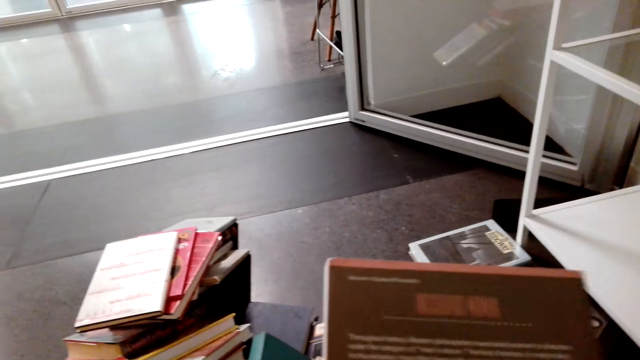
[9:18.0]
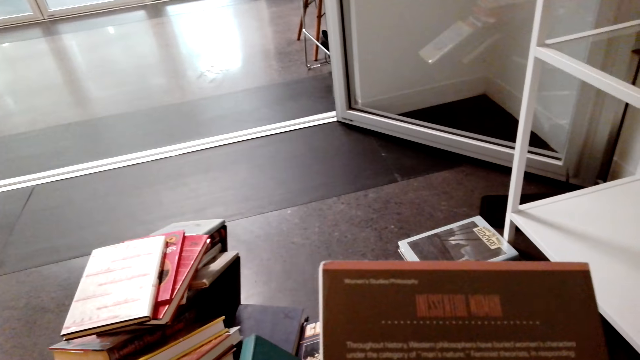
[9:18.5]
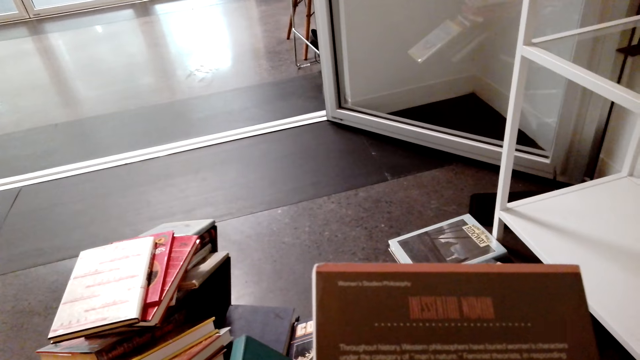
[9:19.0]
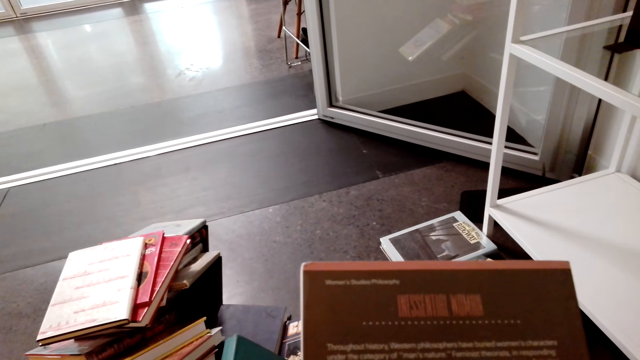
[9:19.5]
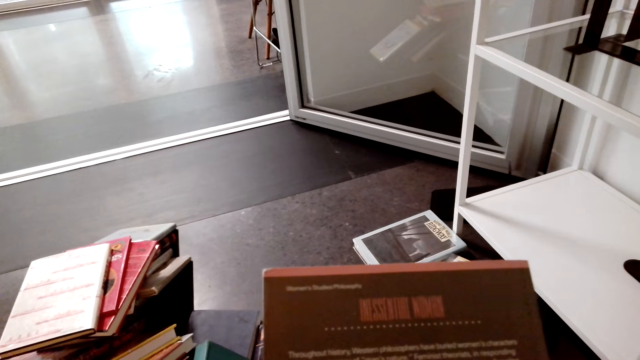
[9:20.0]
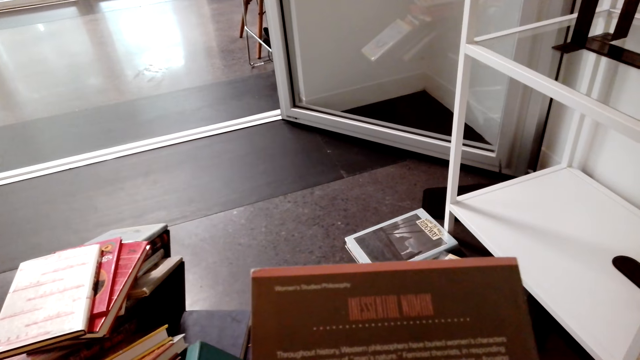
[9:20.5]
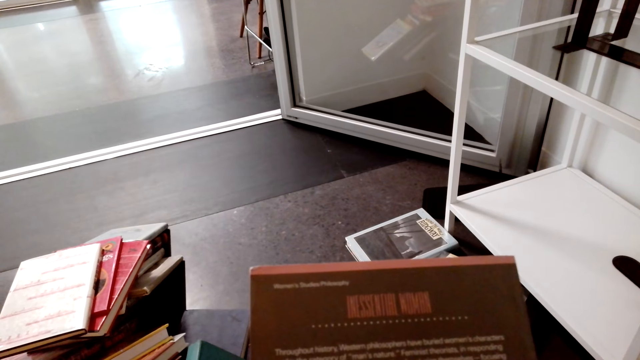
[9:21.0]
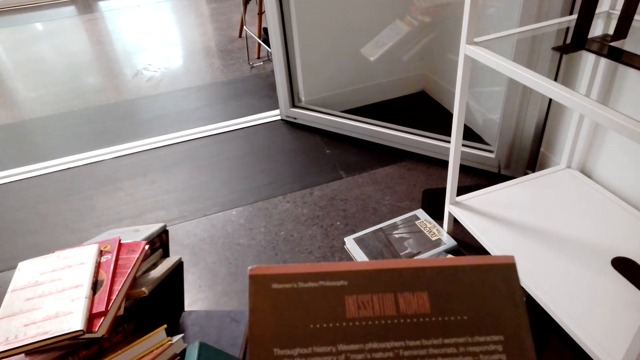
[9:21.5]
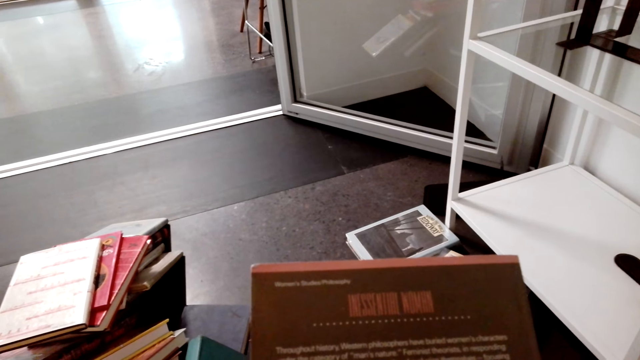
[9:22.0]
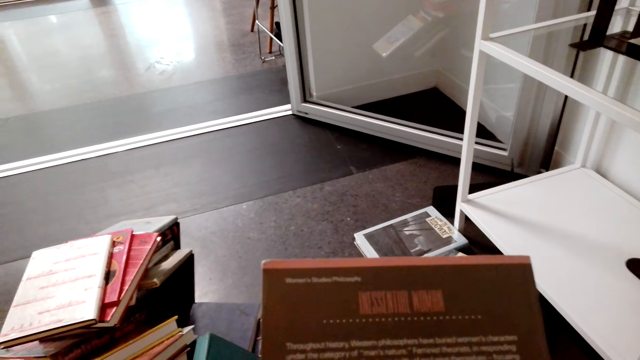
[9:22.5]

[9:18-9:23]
The camera wearer turns the book.

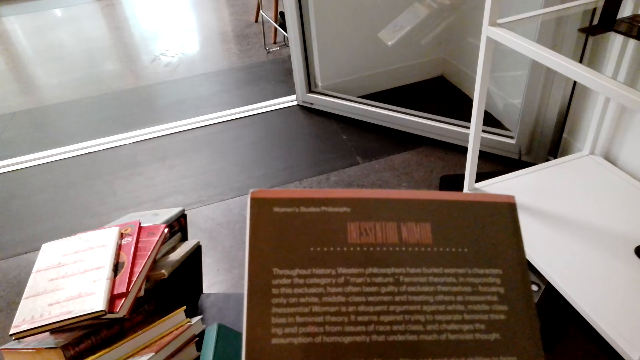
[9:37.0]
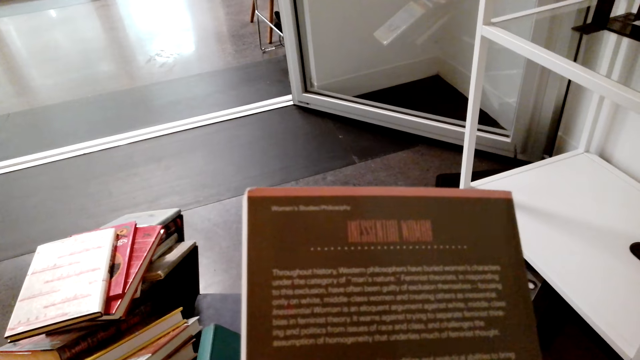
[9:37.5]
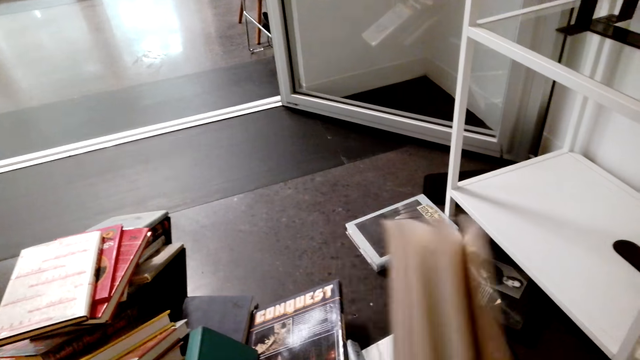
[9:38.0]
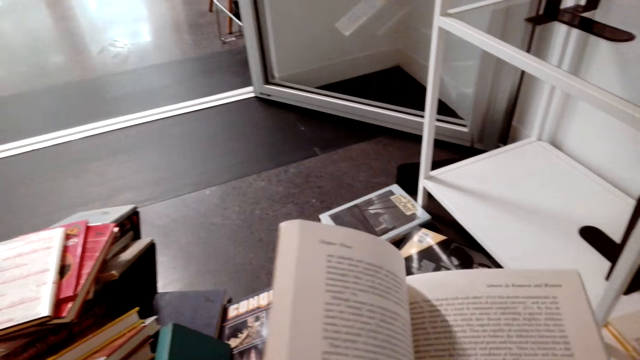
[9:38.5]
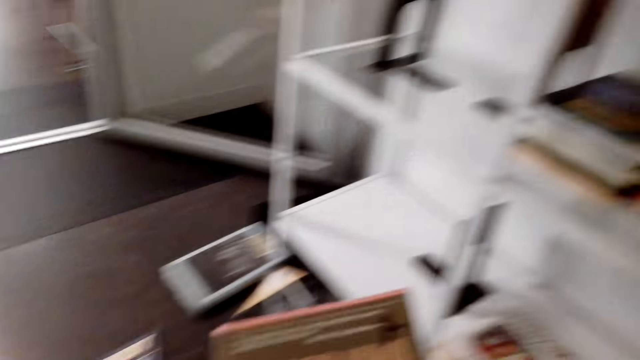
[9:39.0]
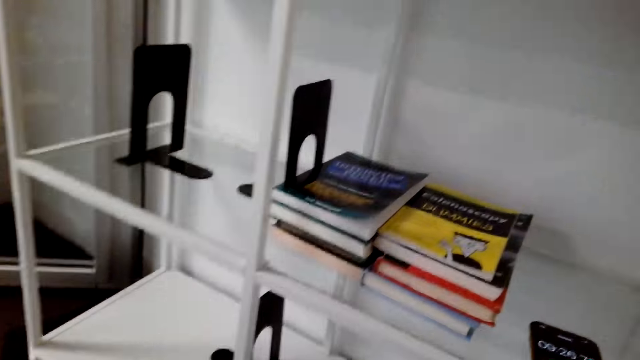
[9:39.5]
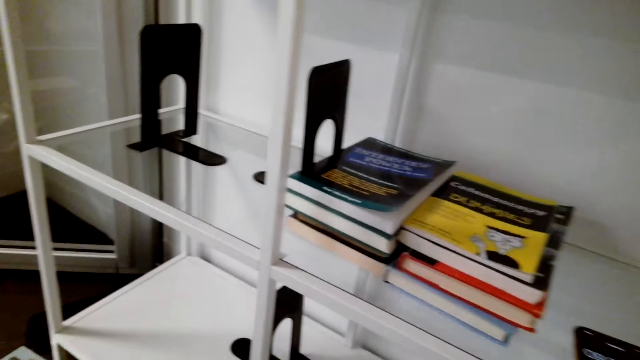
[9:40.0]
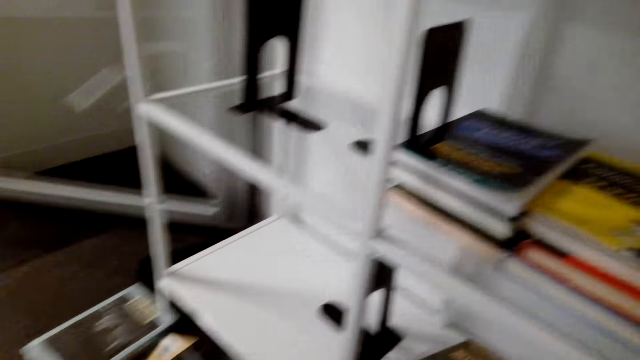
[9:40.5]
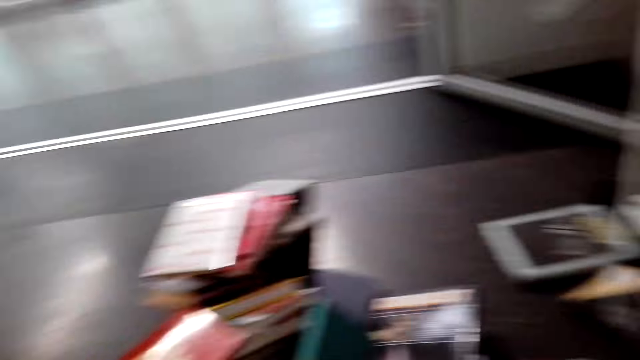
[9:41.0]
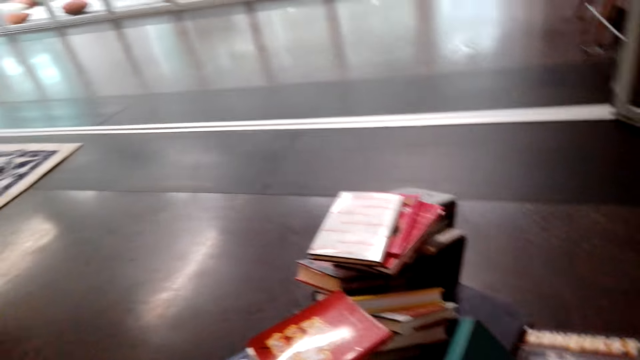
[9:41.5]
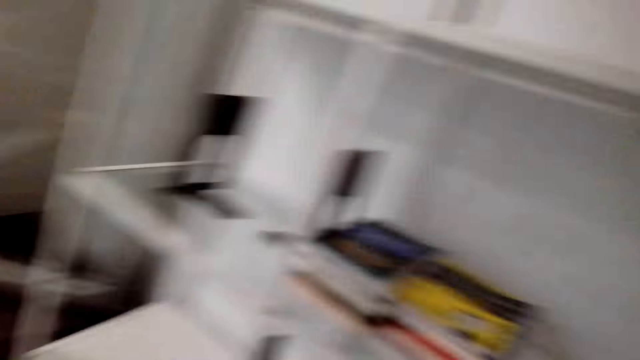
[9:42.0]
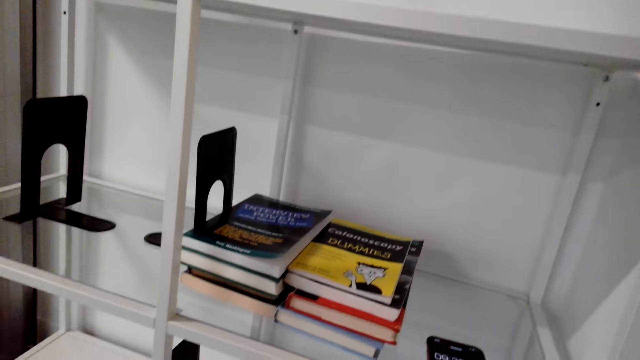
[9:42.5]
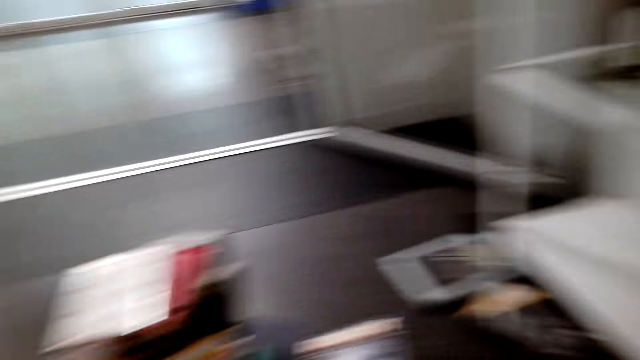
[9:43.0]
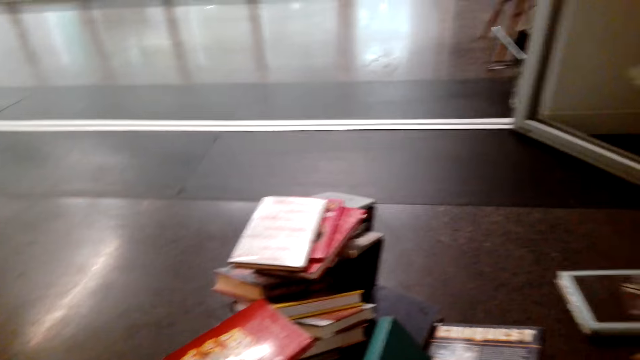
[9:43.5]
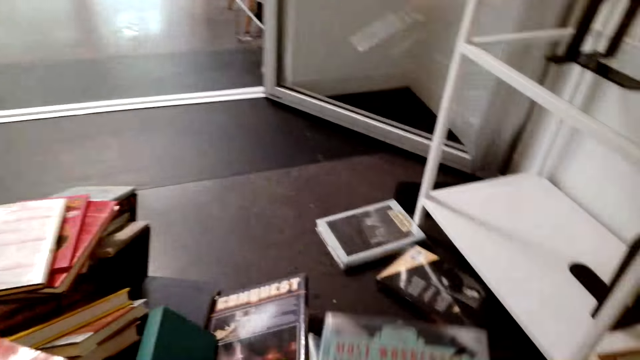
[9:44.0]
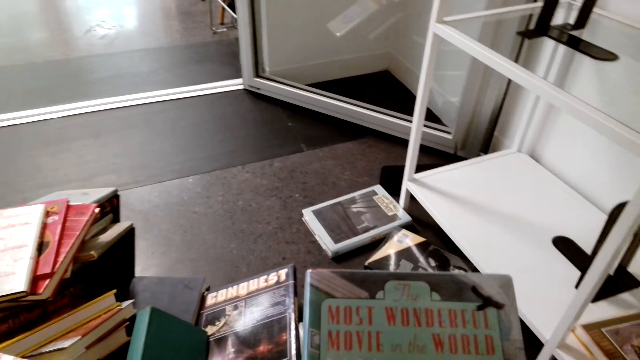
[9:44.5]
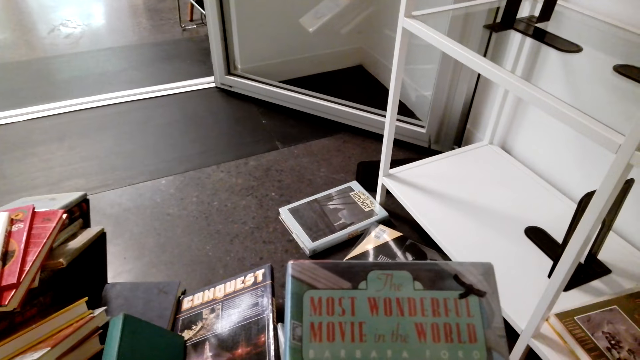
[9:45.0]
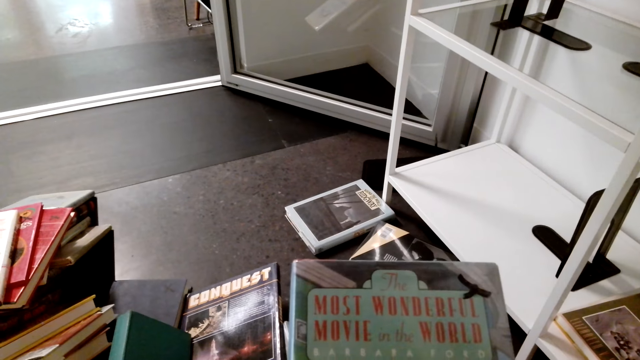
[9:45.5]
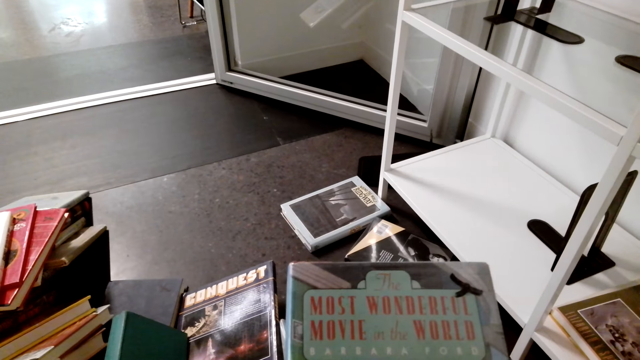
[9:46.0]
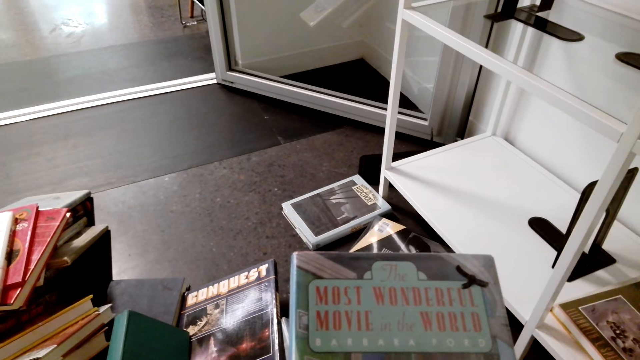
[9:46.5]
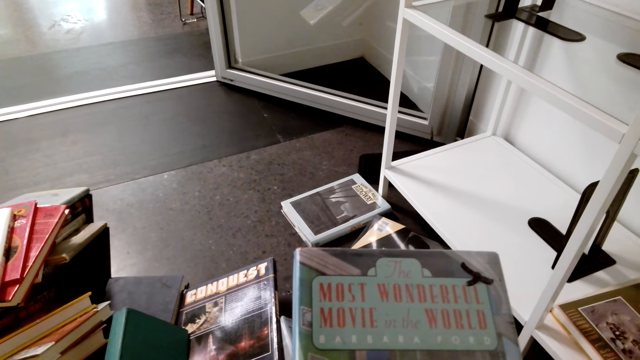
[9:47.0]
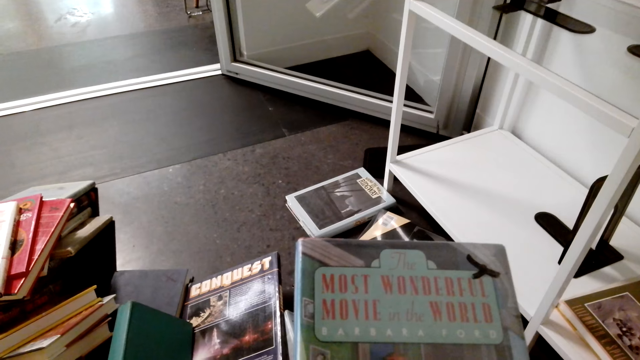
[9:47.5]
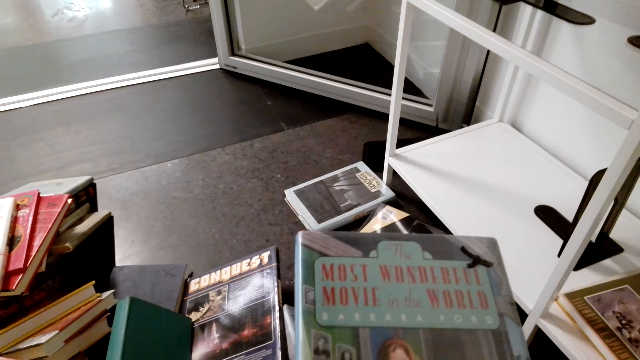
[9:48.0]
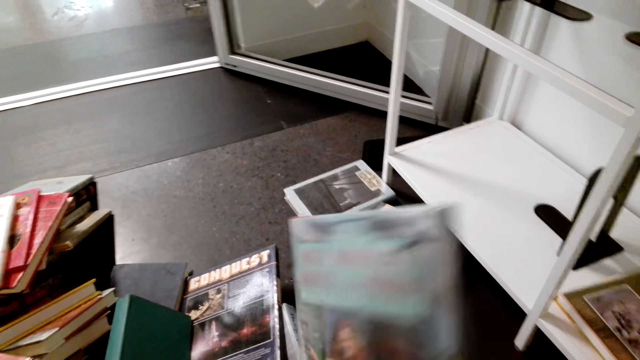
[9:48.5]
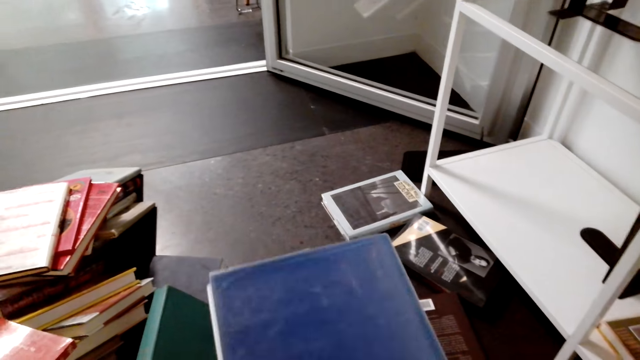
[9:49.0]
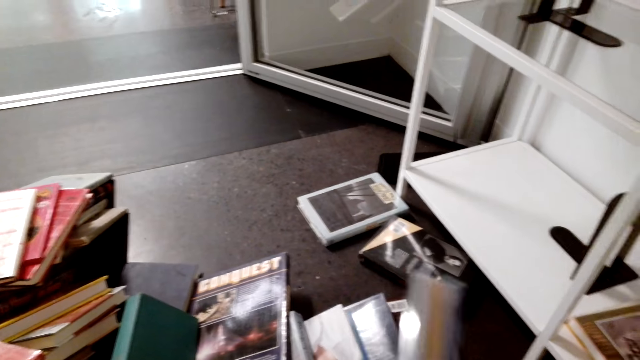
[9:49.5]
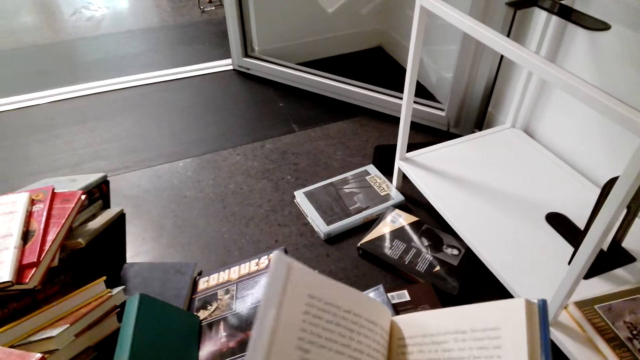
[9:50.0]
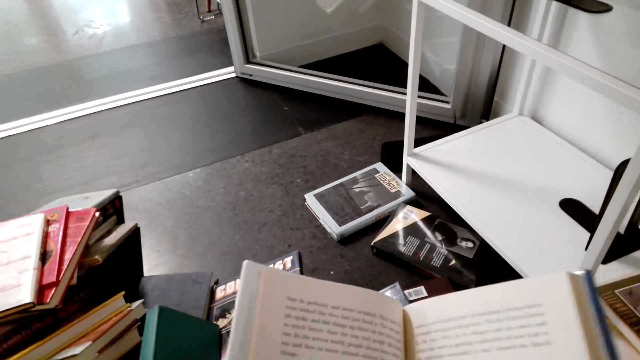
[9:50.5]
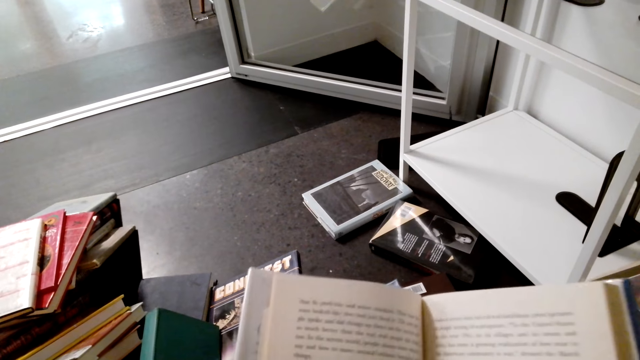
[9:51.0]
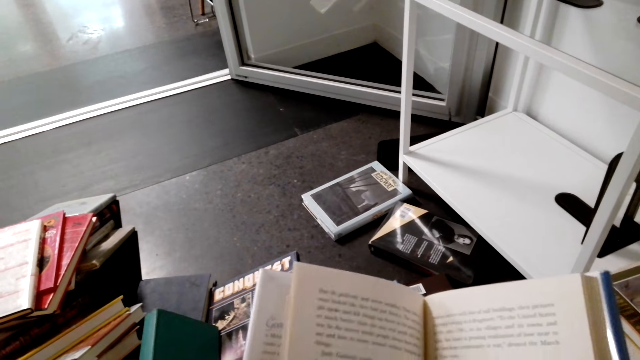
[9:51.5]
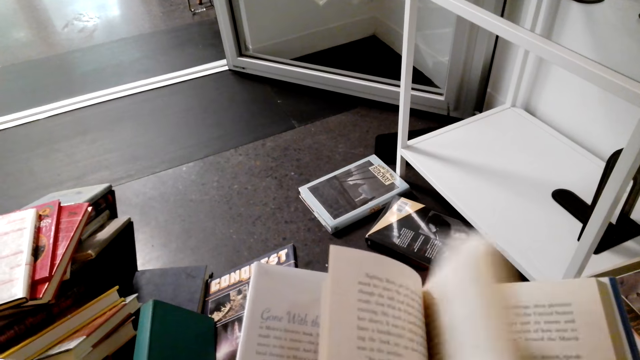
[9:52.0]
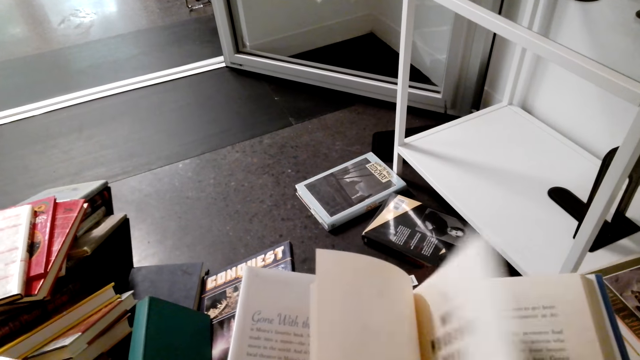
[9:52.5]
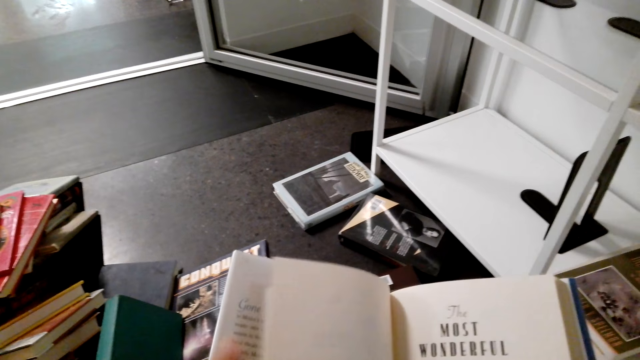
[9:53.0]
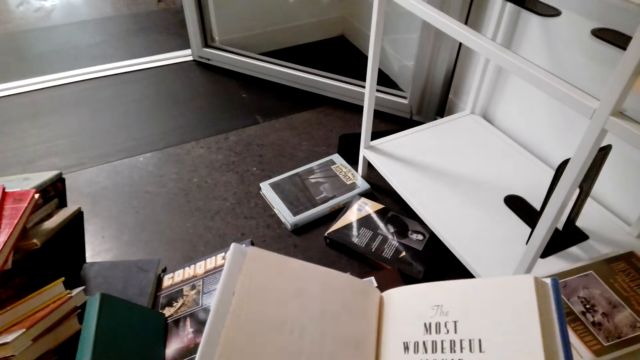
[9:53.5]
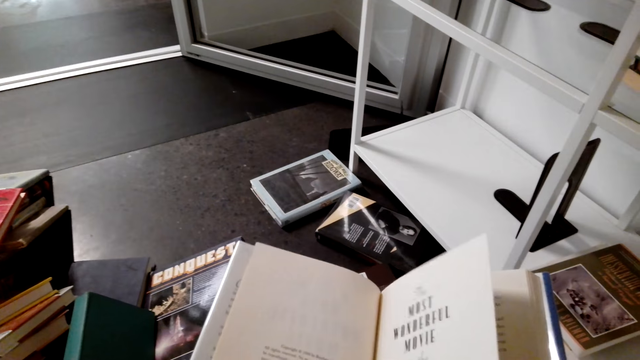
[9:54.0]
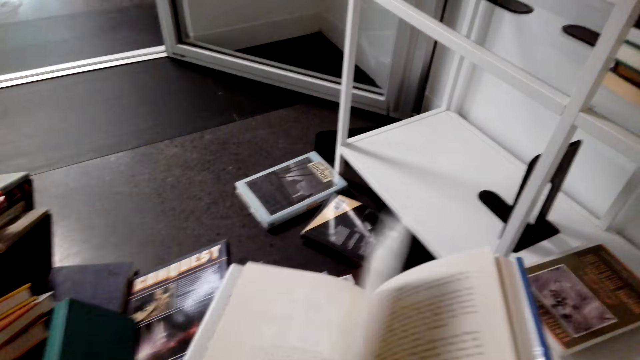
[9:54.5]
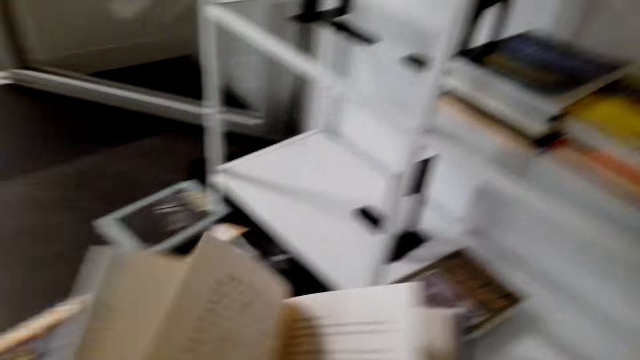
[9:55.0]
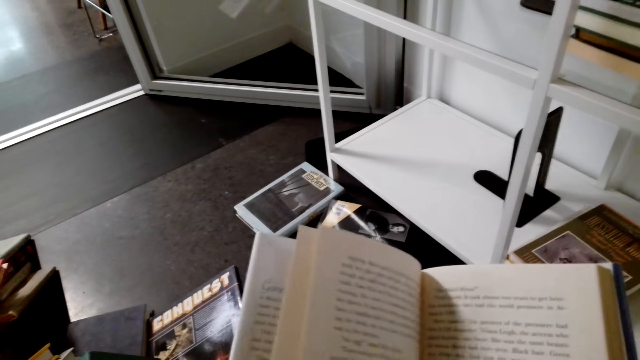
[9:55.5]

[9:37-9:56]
The camera wearer opens the book. She stands on the floor. She closes the book. She holds the story book with her hands. She turns the book. She opens the story book with her hands. She turns the pages.
